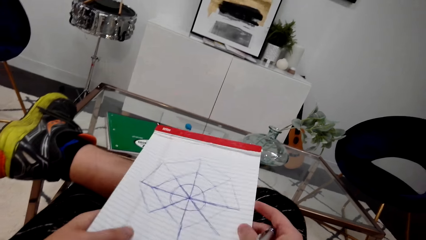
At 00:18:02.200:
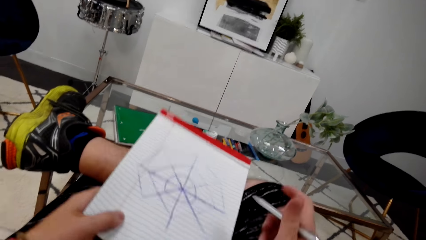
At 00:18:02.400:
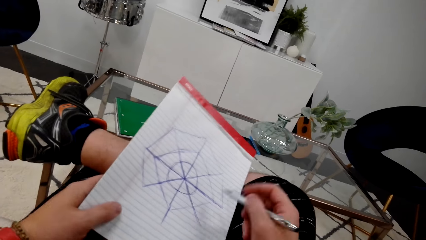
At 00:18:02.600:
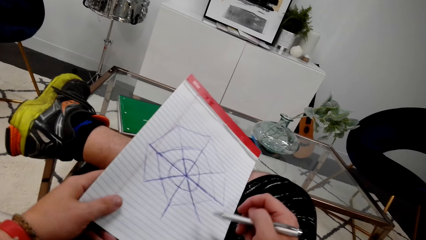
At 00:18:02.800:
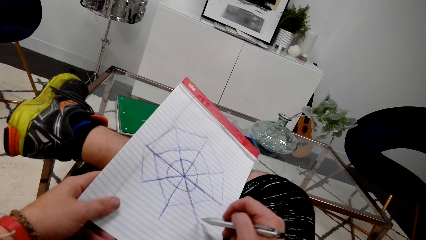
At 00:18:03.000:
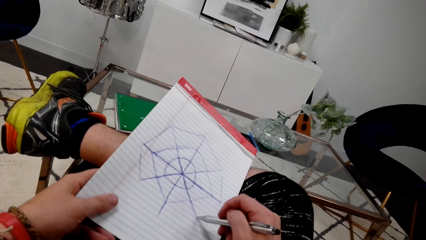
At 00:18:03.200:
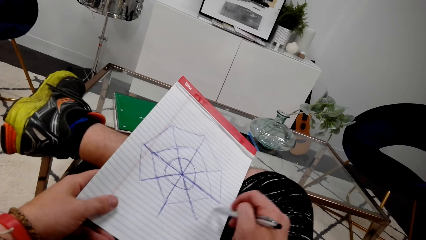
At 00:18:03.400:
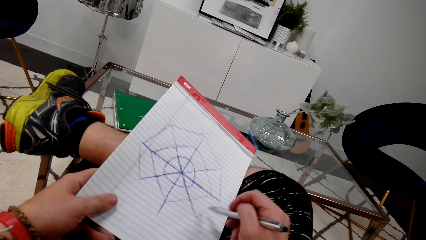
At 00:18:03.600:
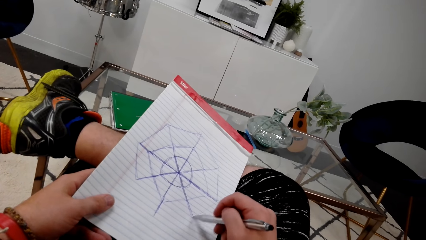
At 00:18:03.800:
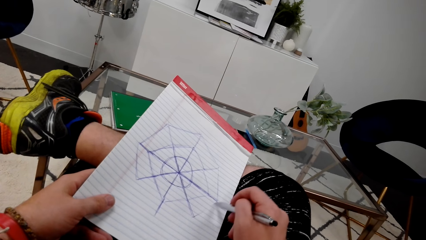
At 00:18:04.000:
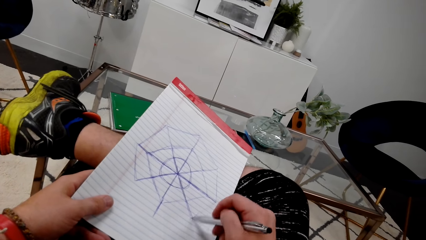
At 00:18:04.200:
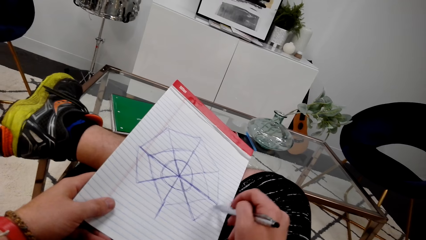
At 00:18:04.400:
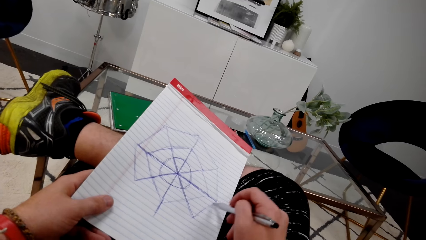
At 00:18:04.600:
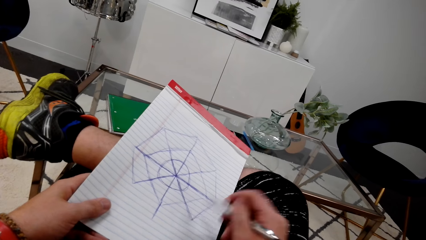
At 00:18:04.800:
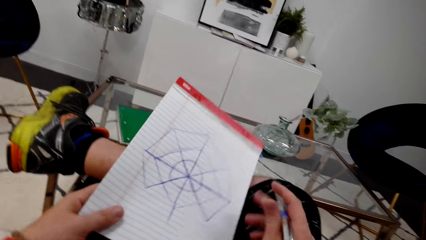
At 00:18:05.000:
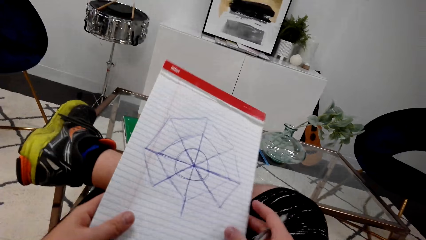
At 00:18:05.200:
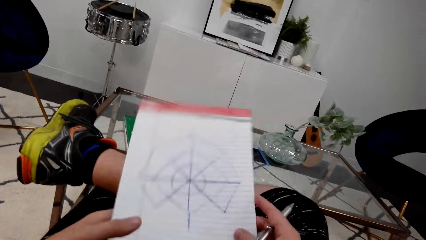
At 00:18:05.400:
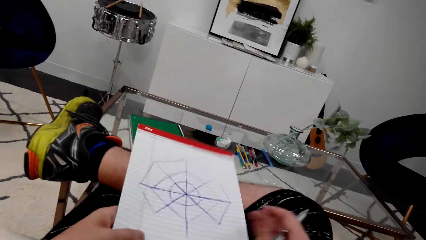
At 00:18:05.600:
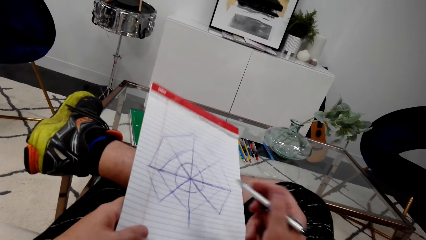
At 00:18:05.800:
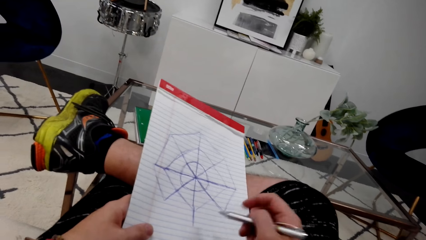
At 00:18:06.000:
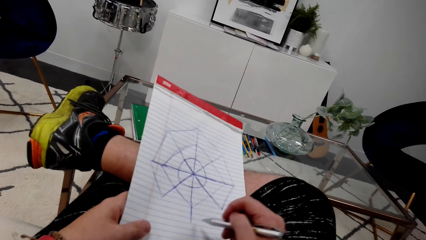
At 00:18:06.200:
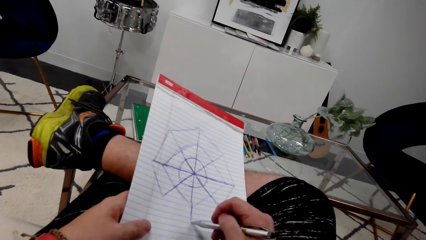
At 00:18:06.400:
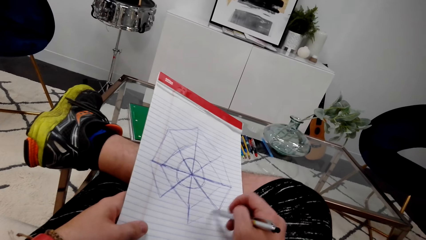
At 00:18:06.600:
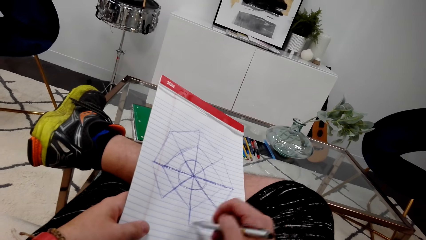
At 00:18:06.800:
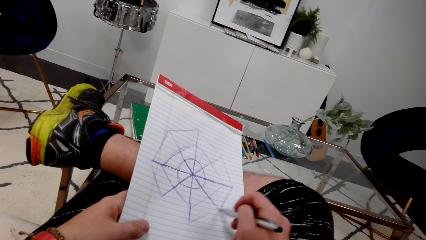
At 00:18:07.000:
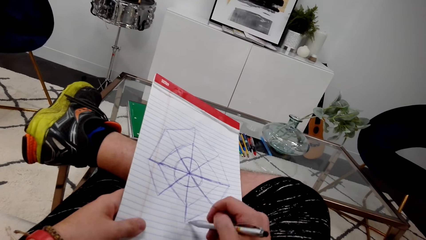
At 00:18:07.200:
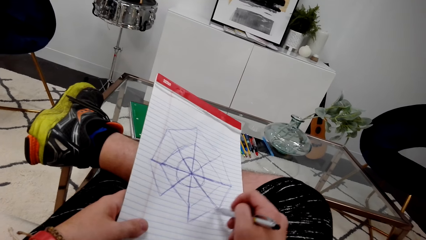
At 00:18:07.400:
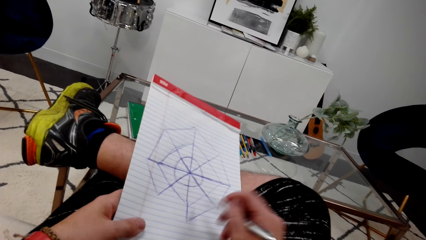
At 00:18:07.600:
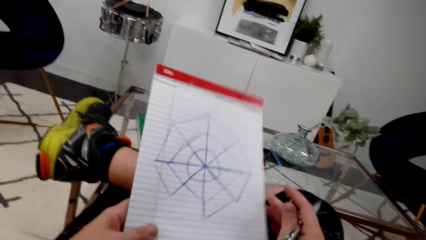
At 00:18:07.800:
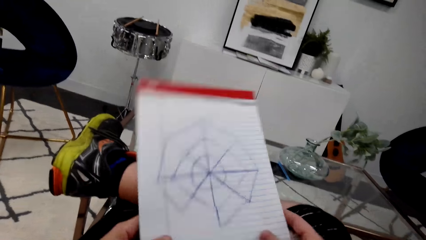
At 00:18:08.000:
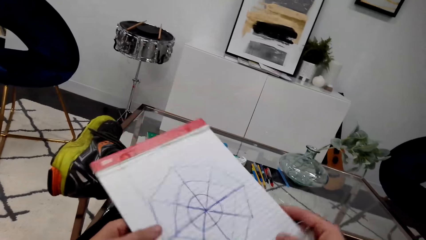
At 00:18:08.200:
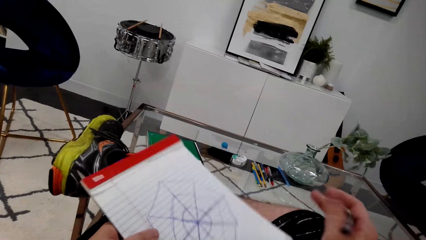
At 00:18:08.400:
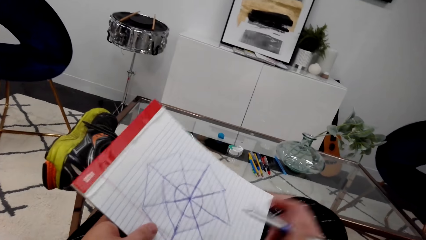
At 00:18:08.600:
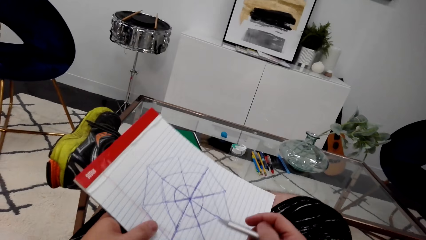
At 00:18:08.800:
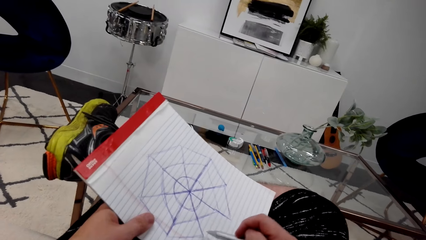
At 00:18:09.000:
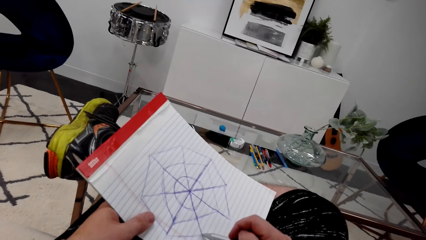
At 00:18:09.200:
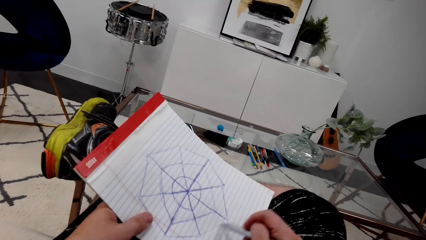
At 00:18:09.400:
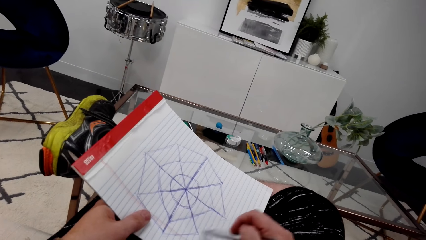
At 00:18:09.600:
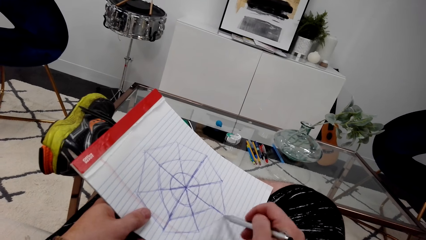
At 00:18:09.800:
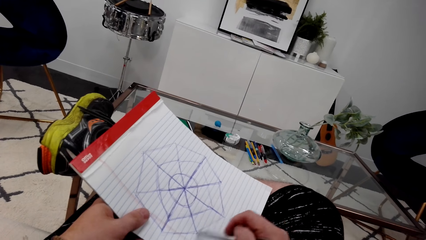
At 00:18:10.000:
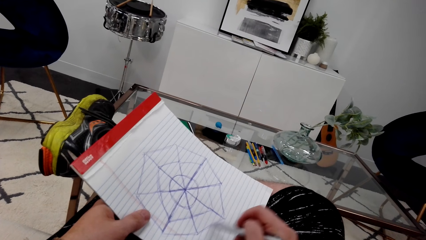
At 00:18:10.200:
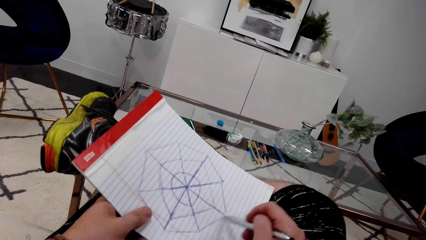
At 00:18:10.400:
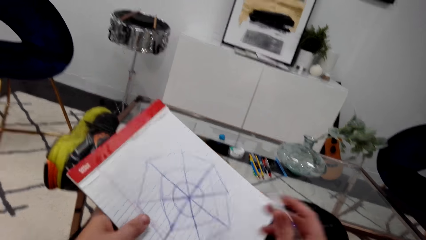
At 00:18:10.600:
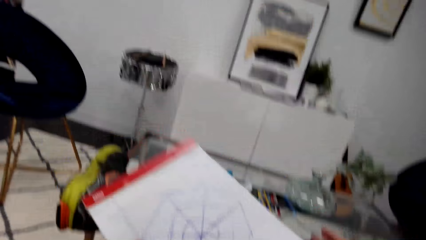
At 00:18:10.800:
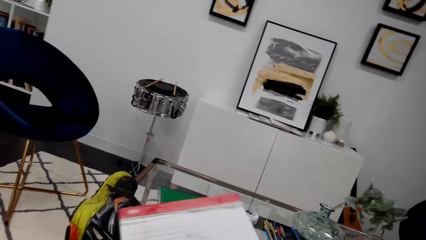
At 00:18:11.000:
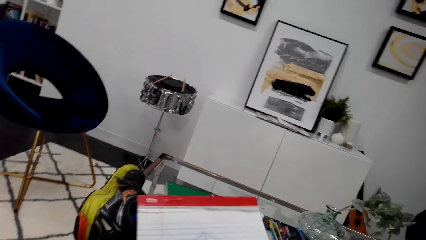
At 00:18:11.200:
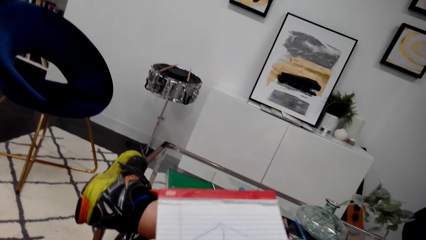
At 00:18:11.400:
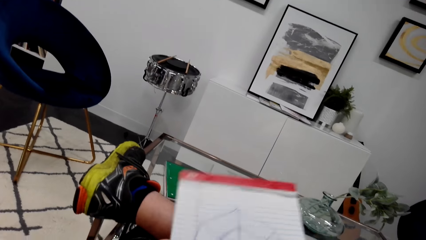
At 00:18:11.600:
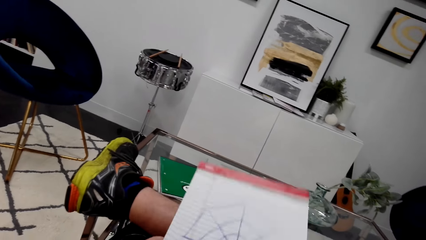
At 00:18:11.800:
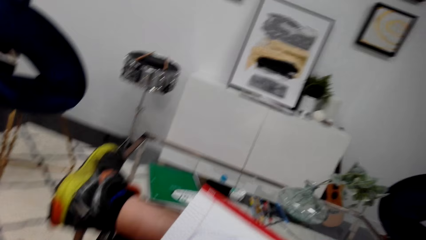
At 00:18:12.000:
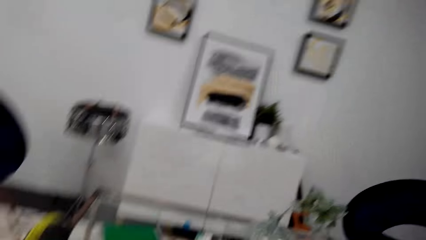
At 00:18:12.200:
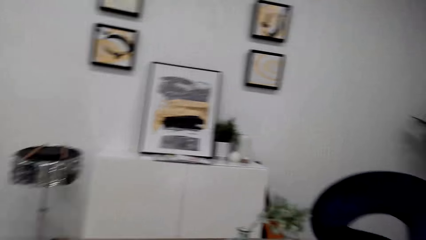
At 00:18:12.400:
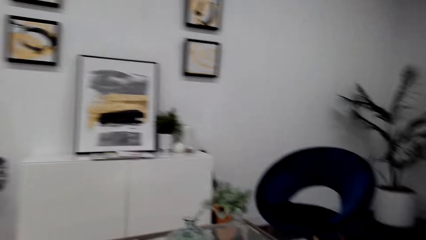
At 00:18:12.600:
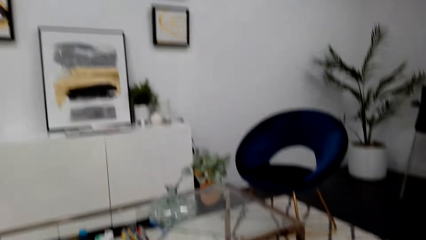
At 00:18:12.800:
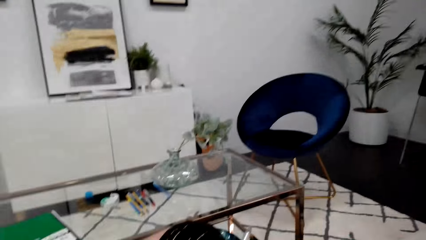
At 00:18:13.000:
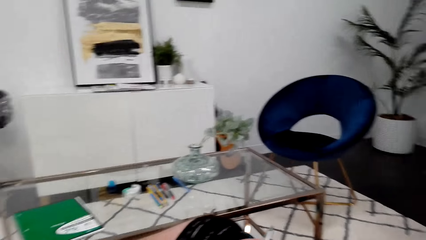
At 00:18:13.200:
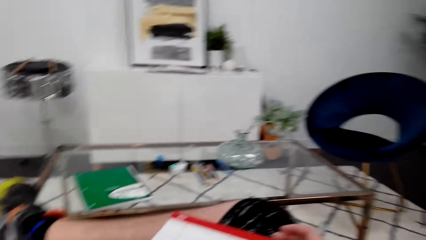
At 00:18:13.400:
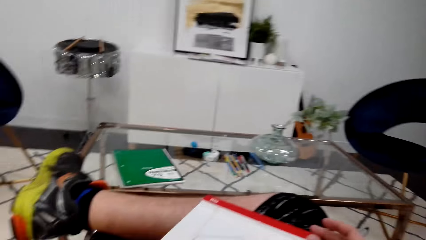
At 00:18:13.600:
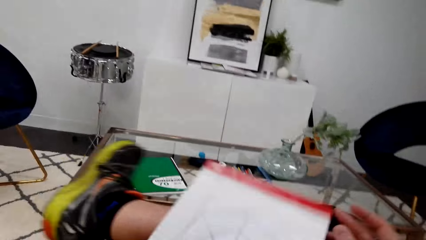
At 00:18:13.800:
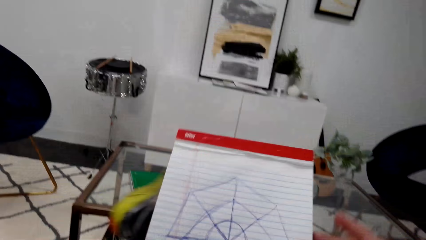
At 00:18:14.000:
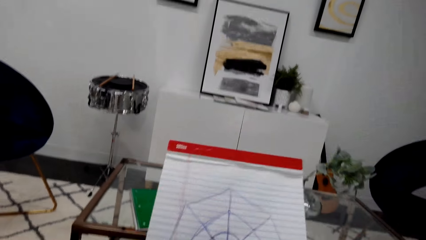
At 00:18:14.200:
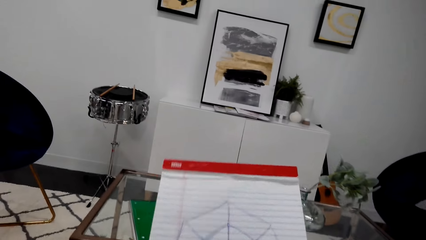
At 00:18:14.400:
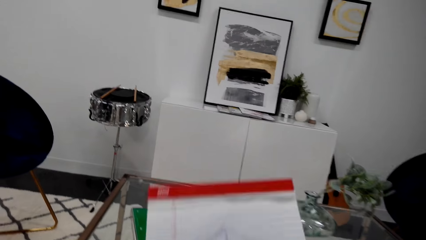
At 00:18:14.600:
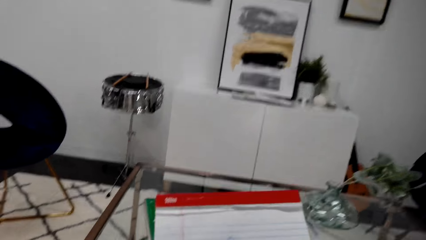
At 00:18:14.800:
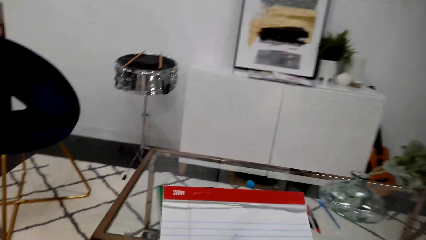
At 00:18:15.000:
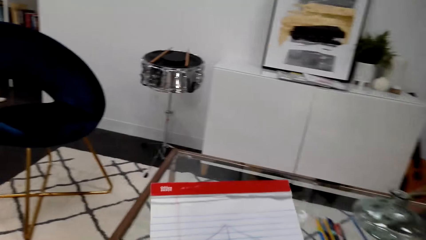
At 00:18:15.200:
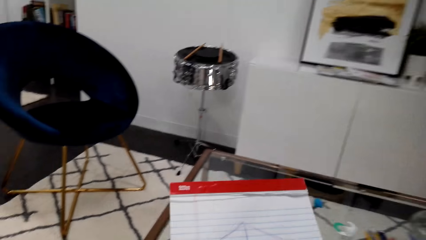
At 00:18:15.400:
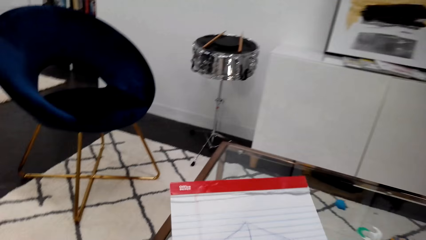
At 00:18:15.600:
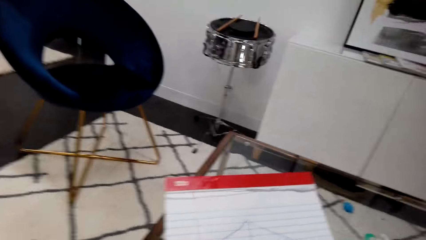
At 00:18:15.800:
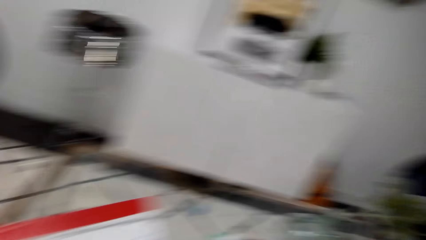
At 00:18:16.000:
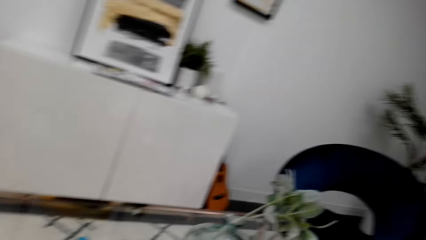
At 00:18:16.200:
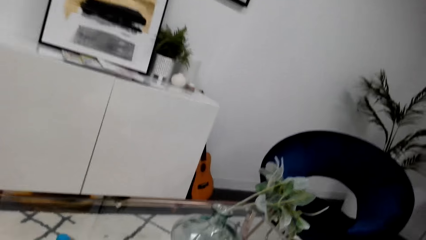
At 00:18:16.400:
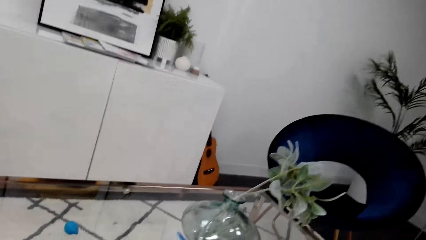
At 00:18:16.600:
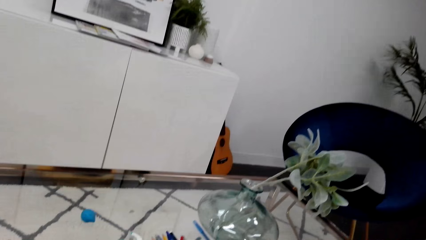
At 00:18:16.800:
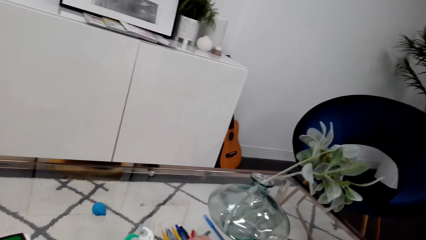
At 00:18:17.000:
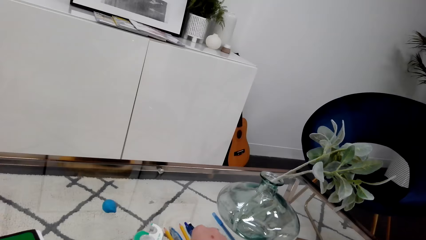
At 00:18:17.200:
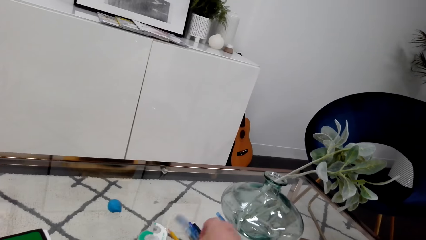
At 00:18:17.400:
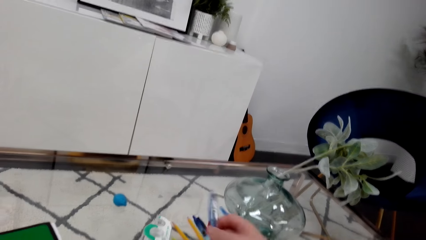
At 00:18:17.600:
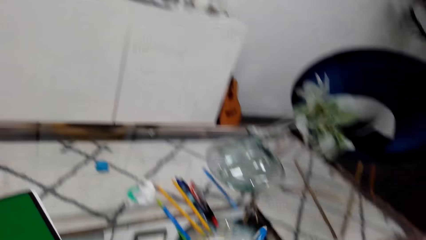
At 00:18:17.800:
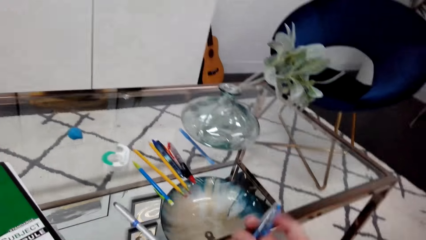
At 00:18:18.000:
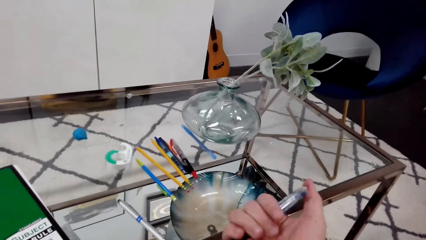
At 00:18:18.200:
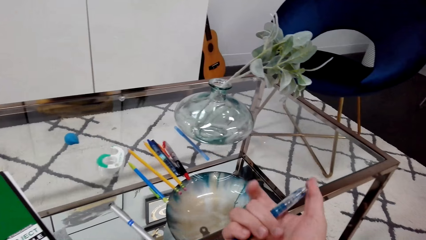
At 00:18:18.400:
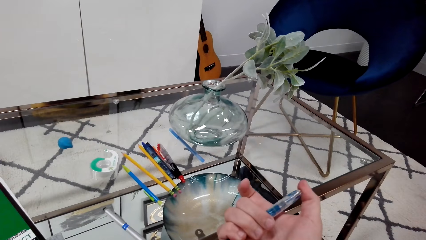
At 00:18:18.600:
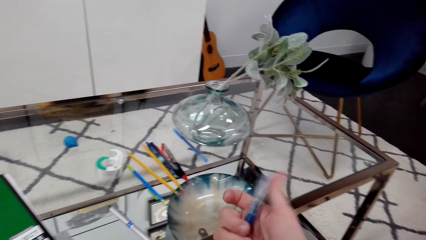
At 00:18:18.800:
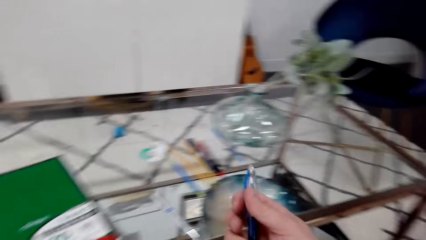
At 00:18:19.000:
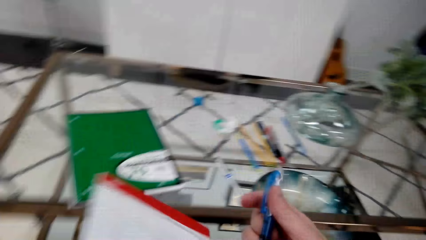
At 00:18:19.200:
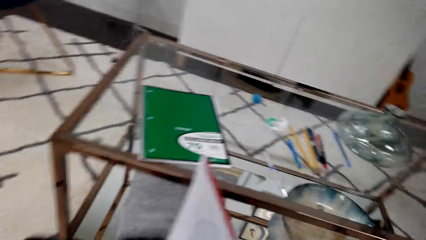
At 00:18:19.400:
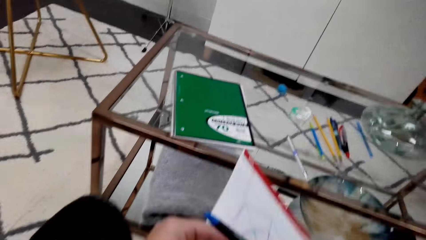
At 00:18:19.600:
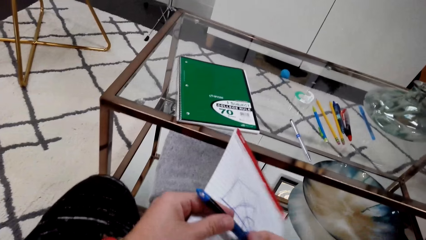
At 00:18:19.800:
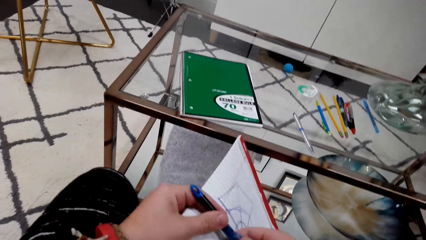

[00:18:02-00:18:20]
The camera wearer turns the book. They draw. They turn the book. They draw. They turn the book. They draw. They turn the book. They examine the book. They look around the table. They pick up a pen. They adjust the pen. They press the pen.
